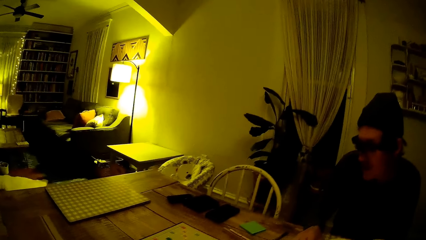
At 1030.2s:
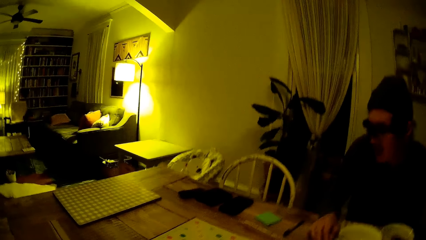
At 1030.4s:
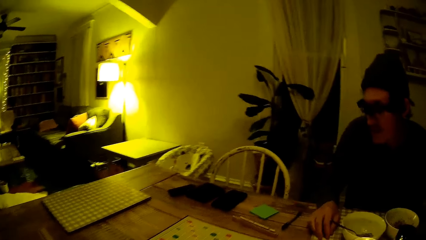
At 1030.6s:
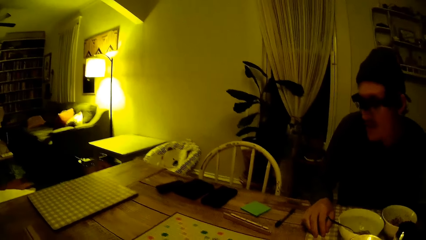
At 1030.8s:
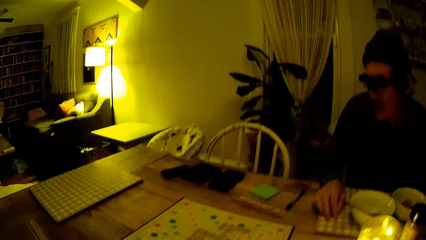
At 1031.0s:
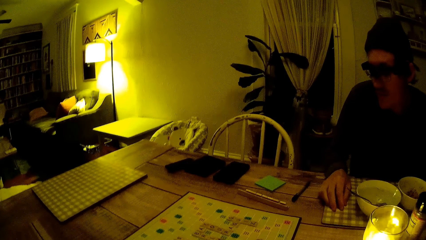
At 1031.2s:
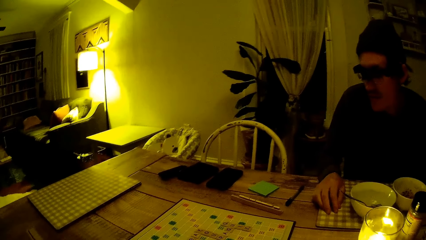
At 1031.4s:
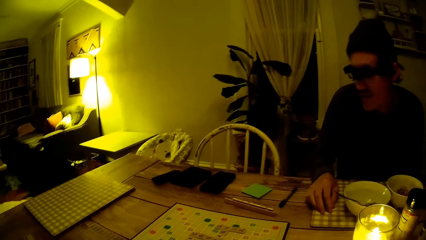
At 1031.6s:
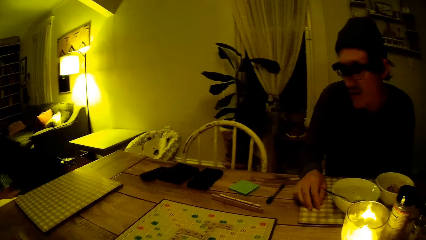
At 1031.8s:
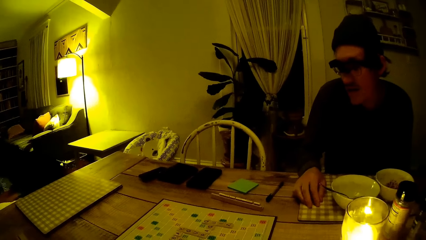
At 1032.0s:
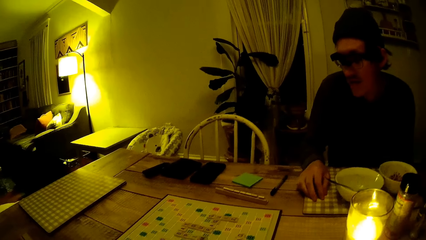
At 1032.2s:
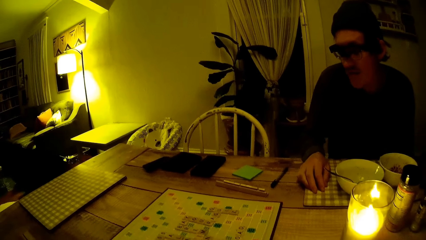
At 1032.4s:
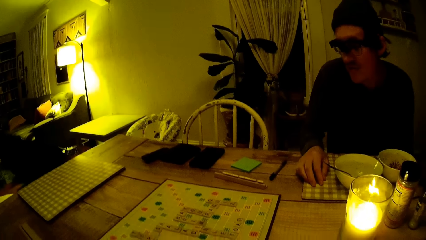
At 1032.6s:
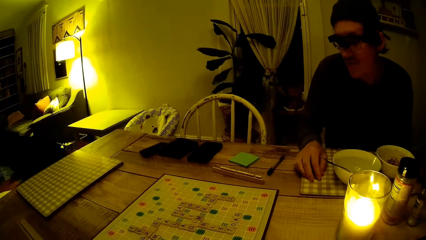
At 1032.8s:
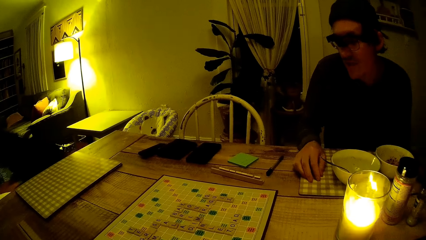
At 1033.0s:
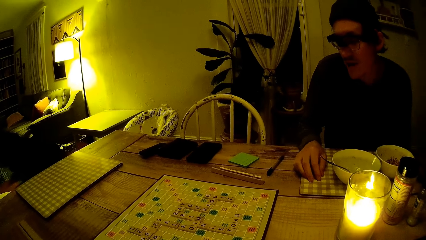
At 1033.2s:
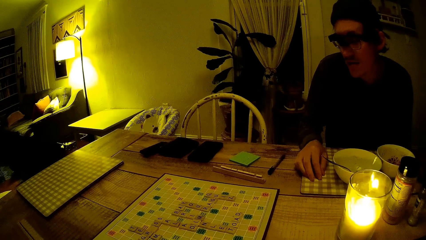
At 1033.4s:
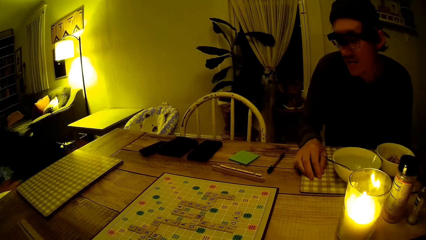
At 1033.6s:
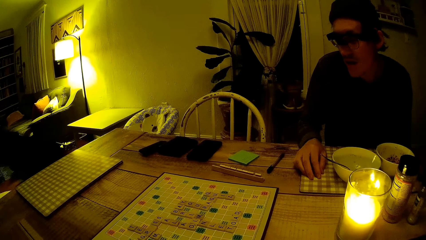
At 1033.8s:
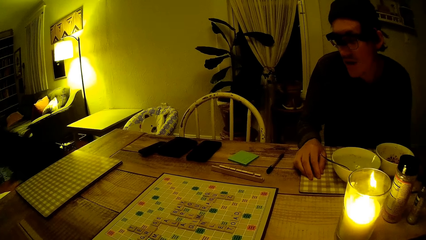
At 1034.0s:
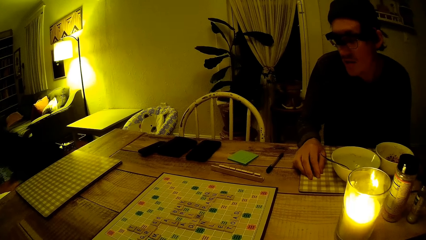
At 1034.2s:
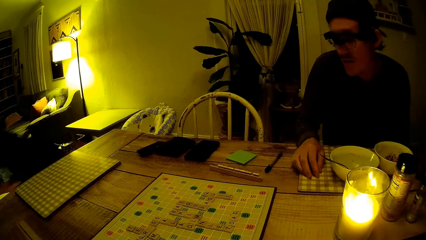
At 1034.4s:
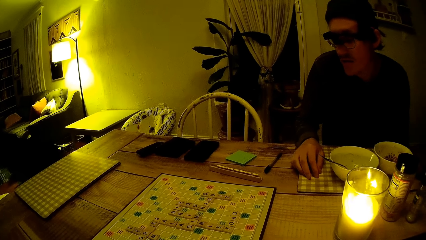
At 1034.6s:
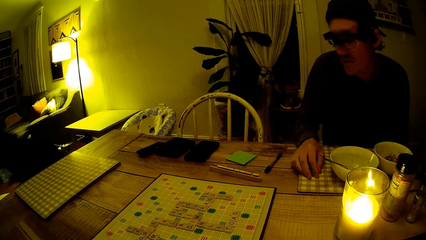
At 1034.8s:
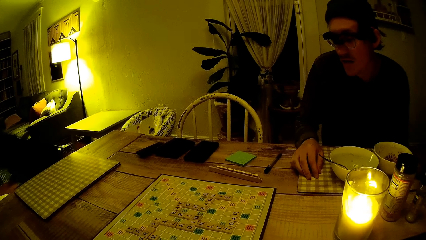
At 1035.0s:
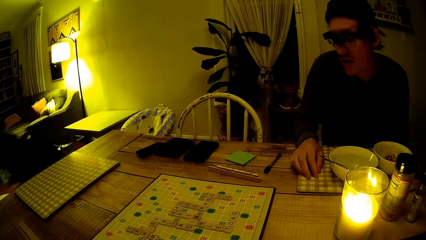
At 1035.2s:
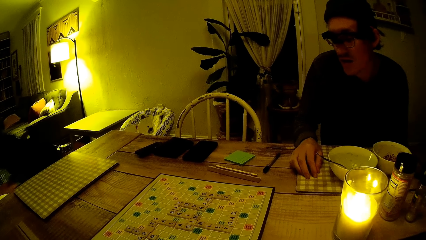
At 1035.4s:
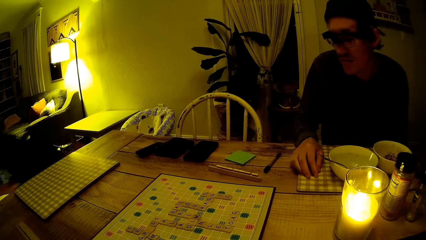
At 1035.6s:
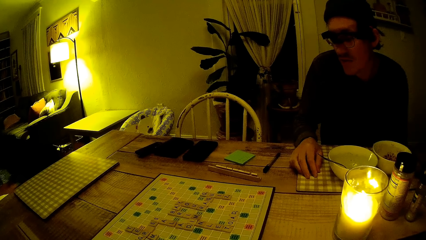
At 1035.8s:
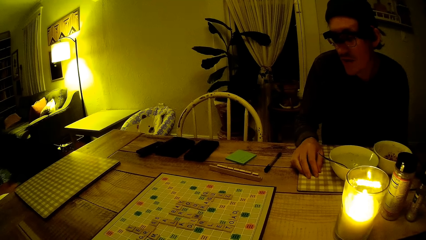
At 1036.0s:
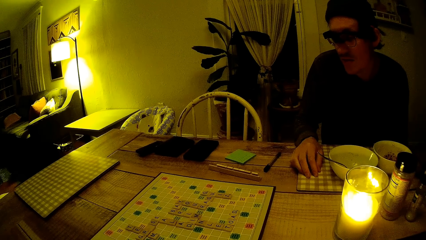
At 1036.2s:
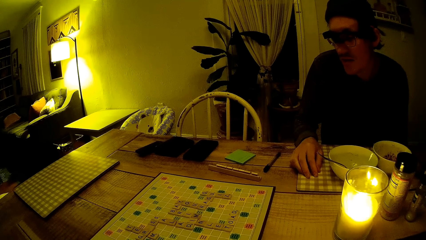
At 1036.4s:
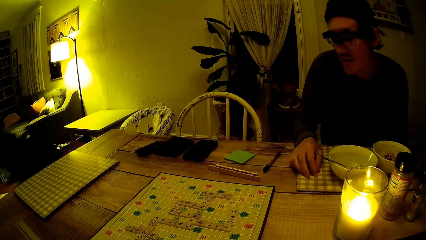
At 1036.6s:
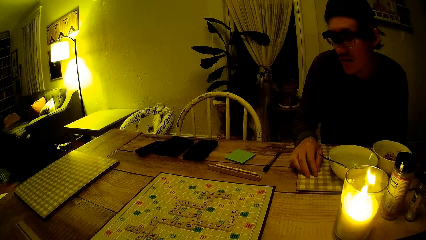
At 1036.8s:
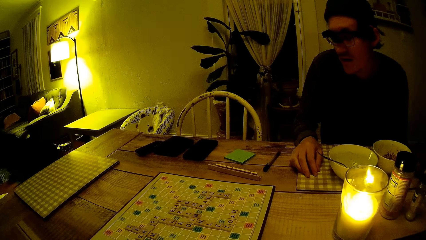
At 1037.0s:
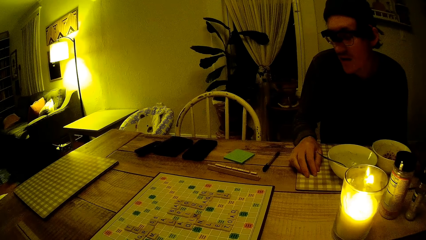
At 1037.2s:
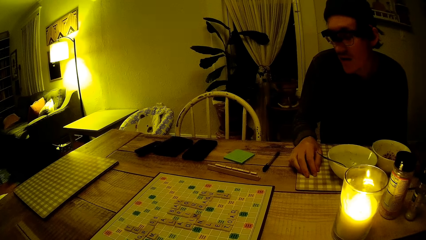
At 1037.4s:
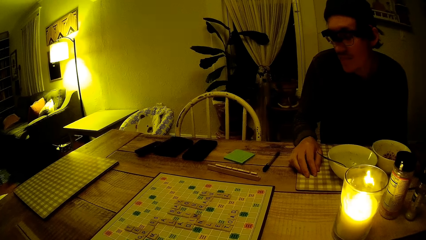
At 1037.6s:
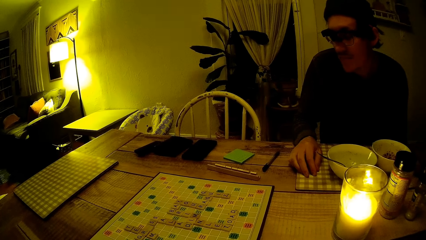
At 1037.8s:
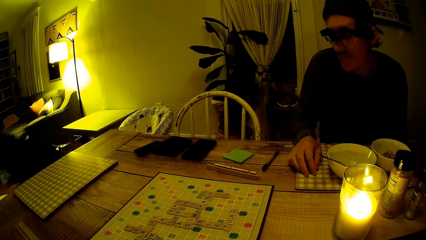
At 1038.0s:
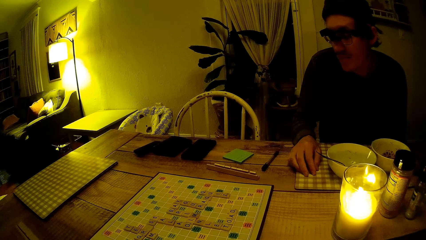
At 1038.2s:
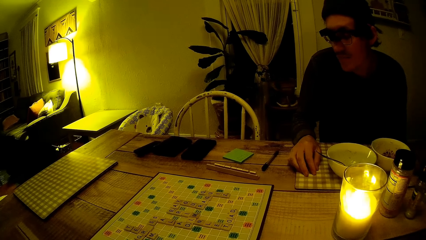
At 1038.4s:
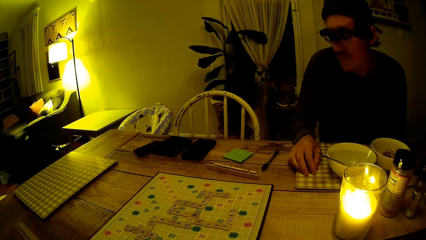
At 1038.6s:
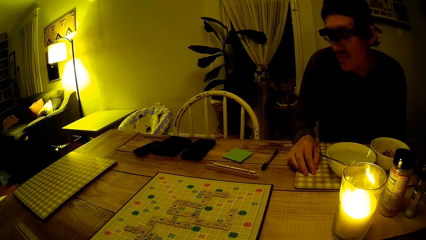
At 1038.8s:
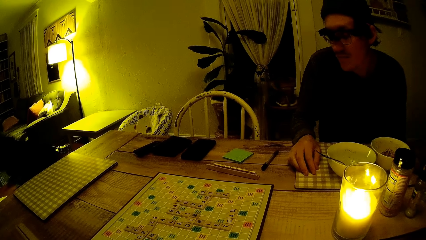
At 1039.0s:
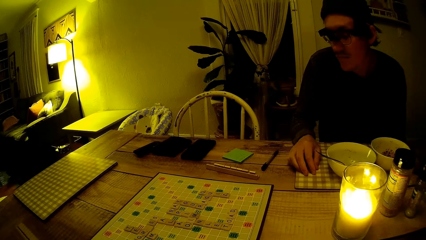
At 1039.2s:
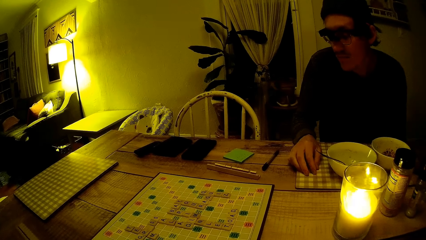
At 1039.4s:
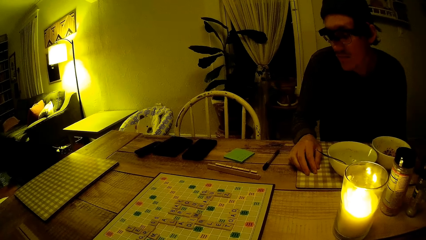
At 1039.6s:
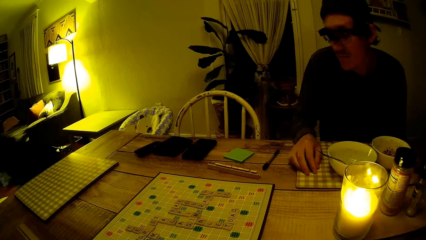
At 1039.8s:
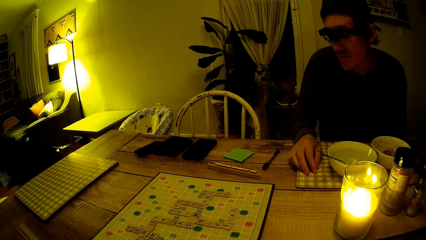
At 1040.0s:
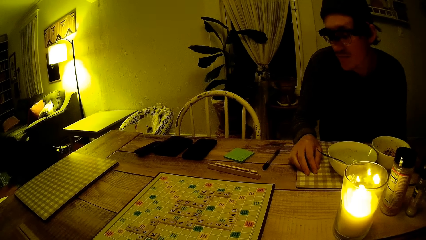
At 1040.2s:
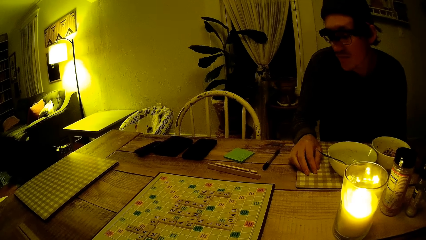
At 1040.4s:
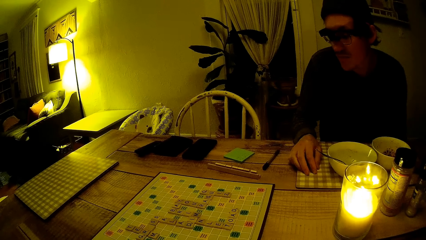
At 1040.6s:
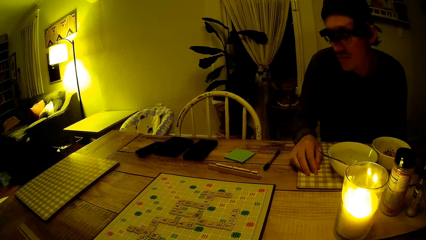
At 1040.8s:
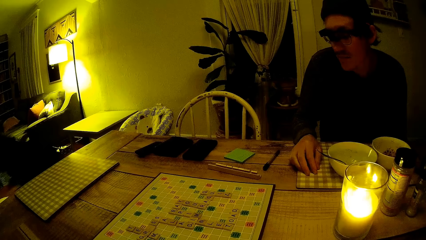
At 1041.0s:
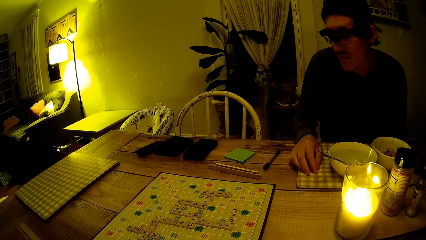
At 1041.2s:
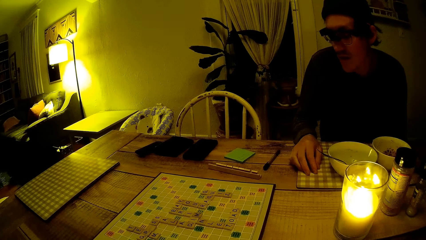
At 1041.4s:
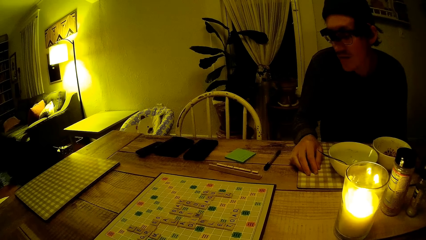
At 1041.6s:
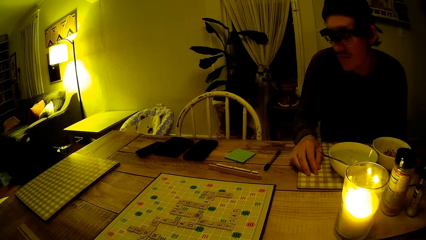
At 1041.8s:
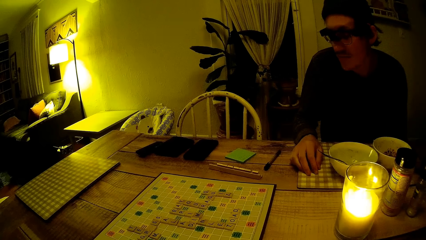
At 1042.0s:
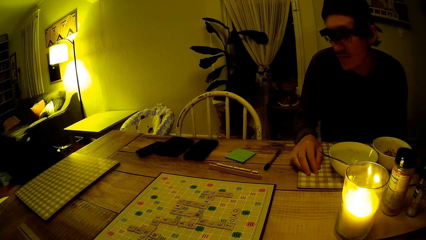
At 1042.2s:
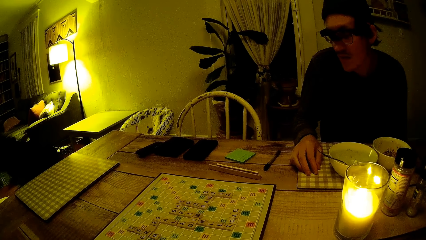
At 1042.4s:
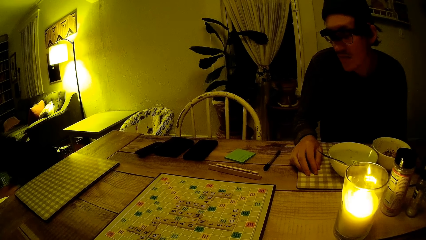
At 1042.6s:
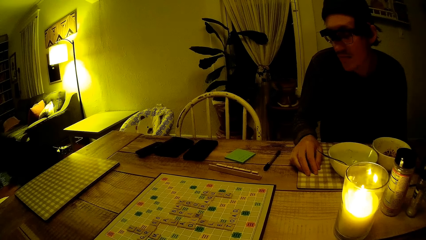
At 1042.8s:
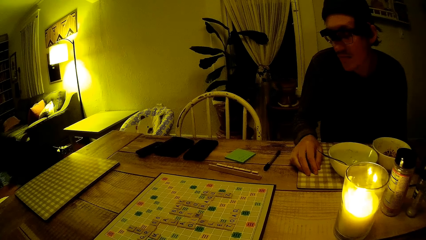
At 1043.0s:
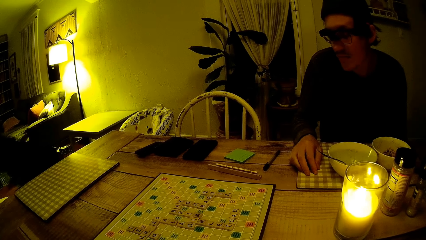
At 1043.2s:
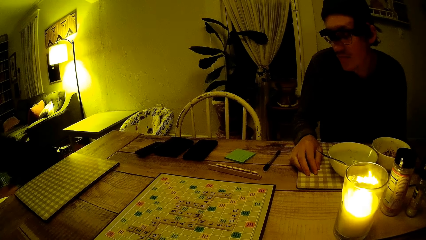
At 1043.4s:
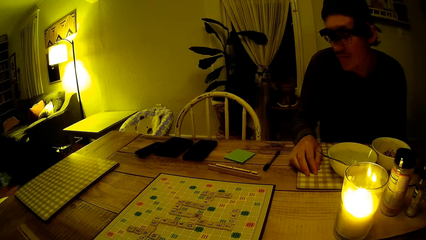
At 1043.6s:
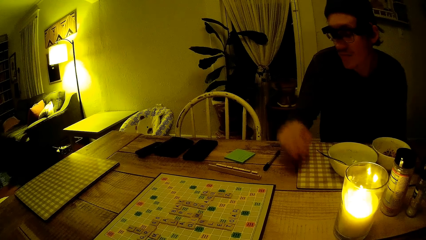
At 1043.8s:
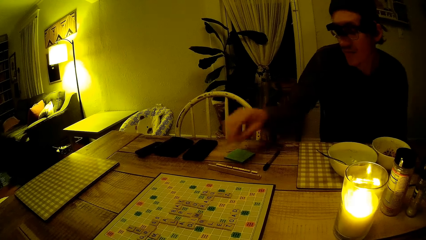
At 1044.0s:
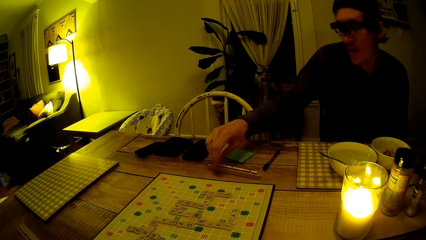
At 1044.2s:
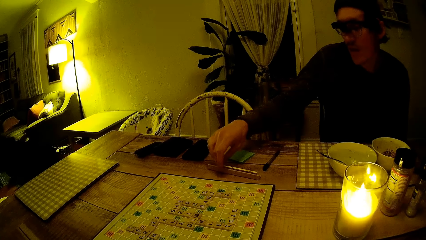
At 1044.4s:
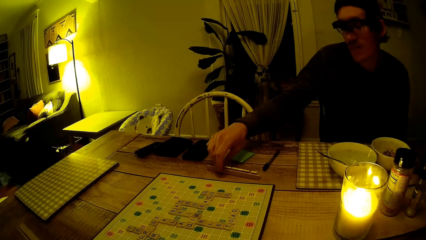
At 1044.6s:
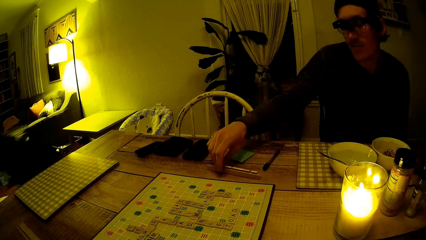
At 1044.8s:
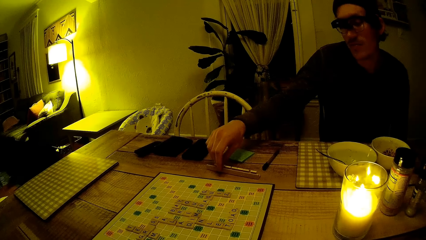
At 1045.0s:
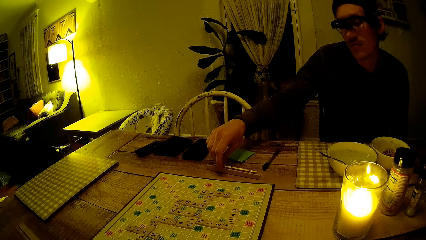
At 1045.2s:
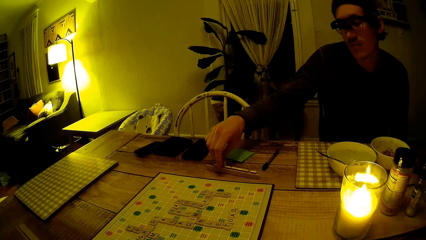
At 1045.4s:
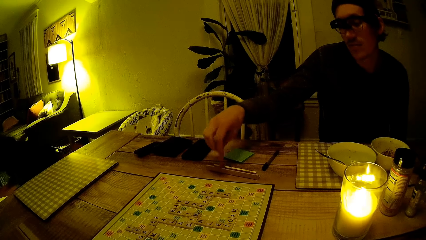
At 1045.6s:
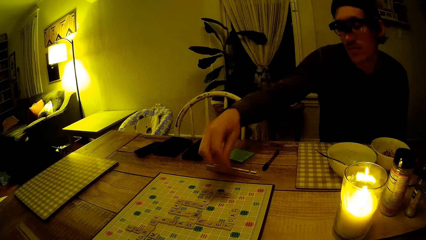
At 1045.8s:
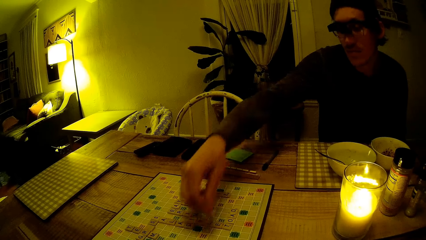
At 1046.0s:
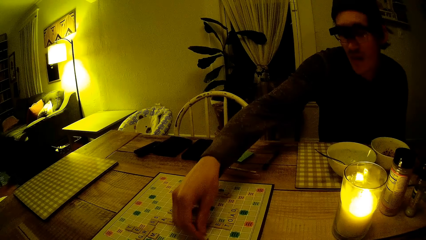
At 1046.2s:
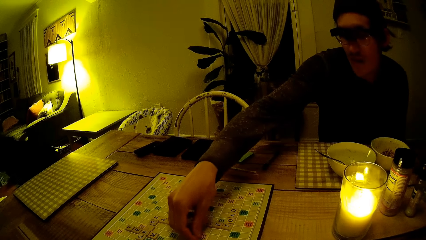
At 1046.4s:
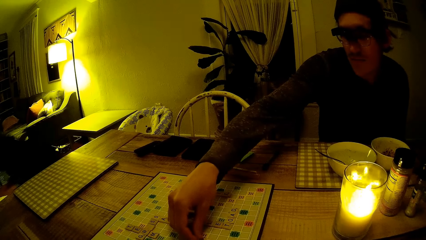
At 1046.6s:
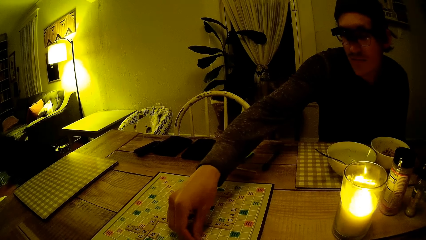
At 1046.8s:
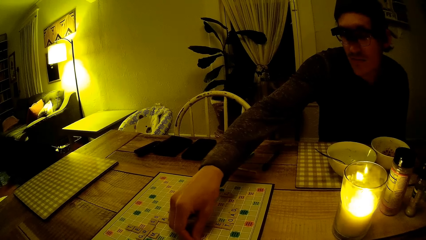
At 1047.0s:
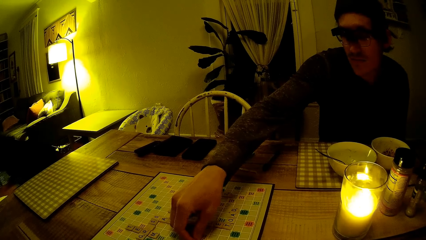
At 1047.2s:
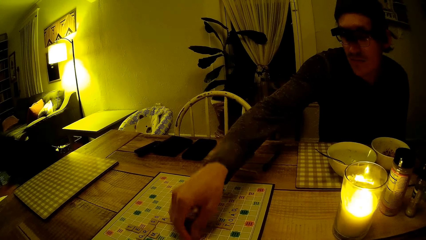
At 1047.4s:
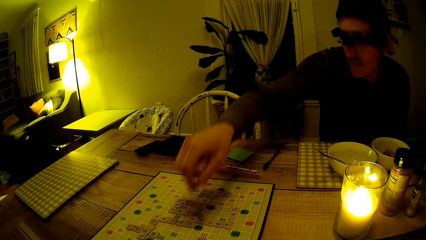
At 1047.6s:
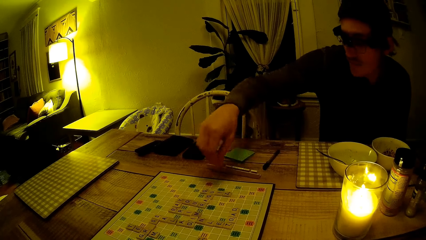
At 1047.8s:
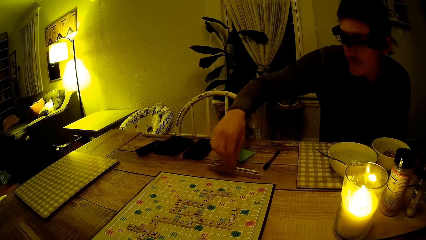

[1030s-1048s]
The camera wearer looks at the table. The man picks up a word tile from his rack with his right hand. The man drops the word tile on a board game on the dining table with his right hand. The man plays the jigsaw puzzle game.
